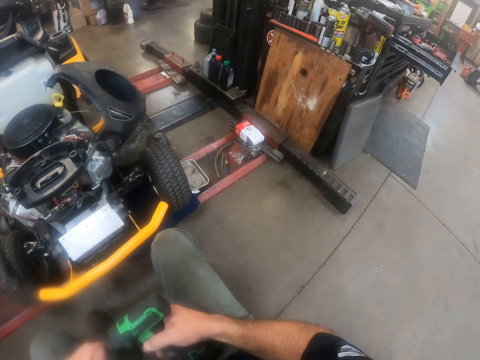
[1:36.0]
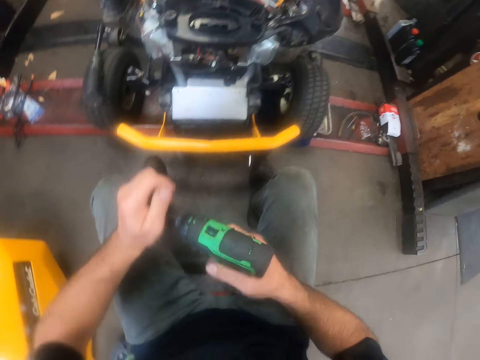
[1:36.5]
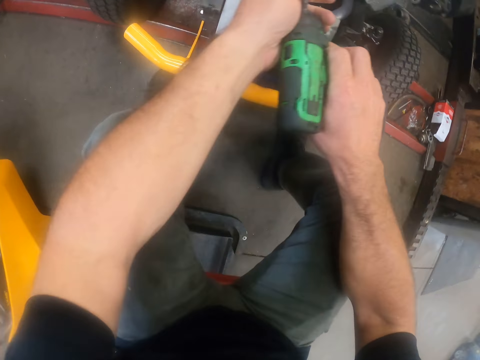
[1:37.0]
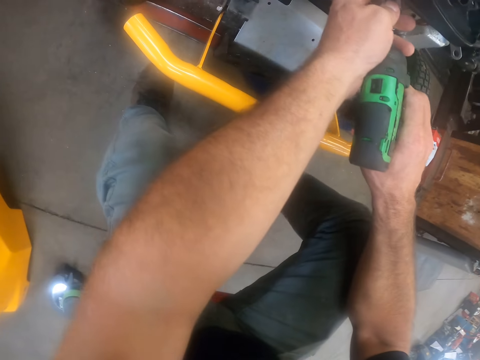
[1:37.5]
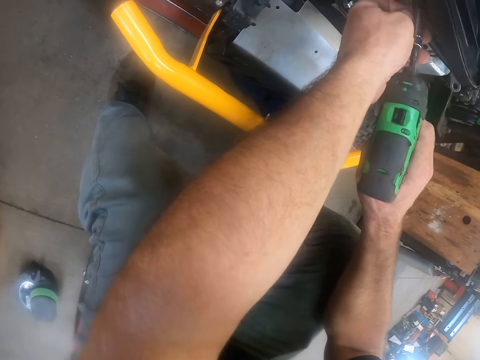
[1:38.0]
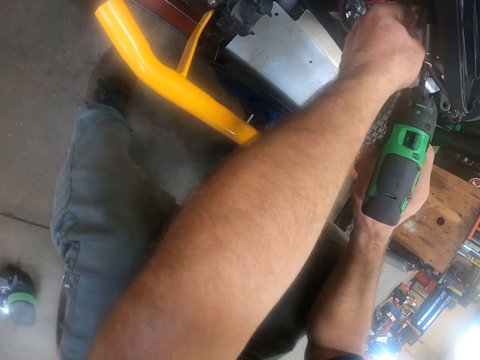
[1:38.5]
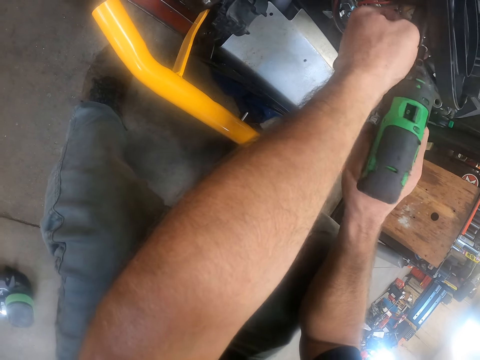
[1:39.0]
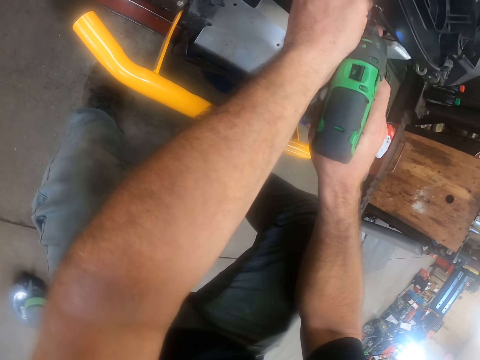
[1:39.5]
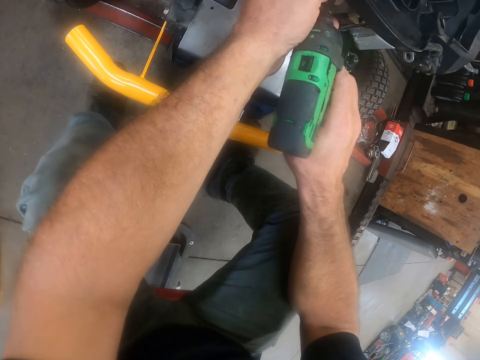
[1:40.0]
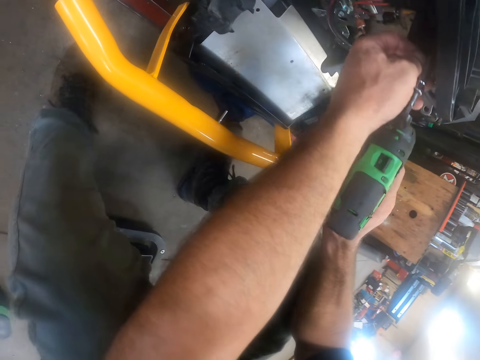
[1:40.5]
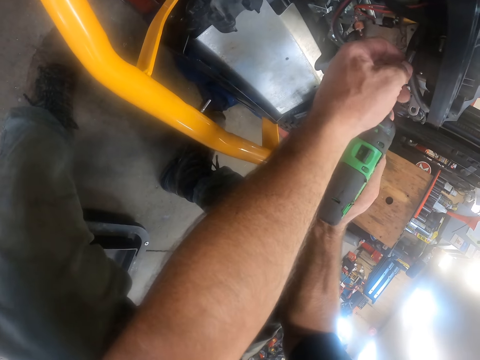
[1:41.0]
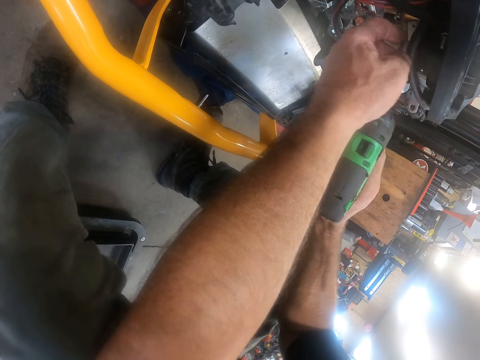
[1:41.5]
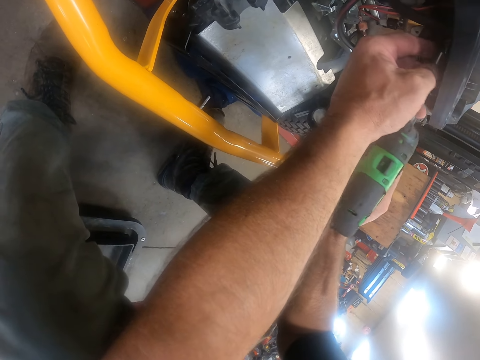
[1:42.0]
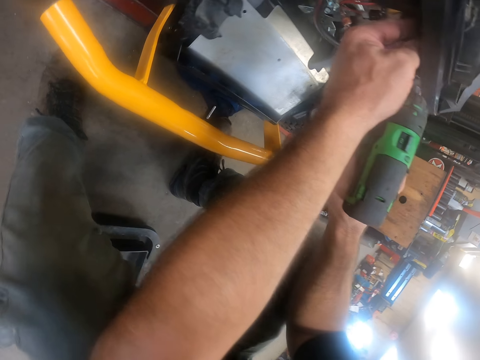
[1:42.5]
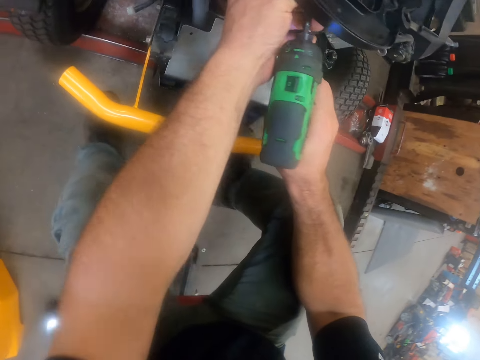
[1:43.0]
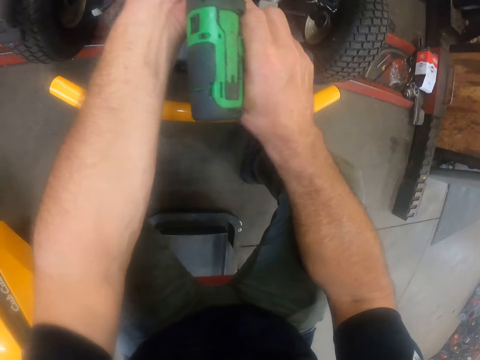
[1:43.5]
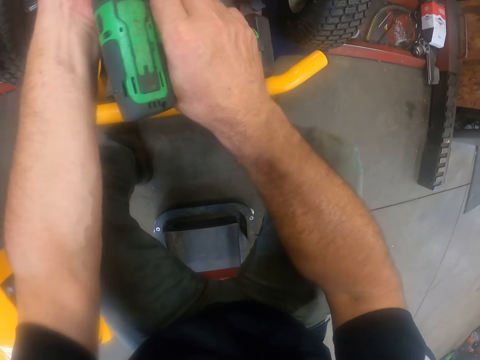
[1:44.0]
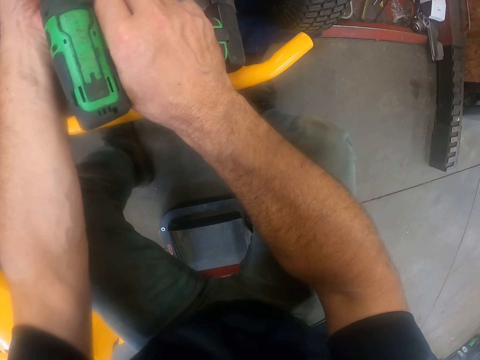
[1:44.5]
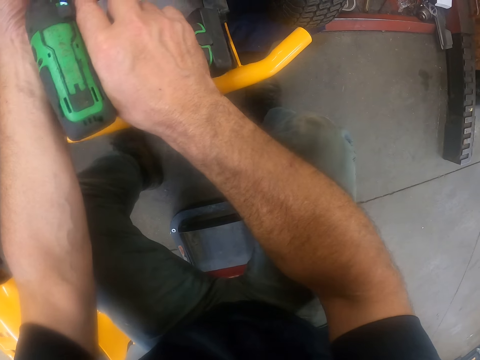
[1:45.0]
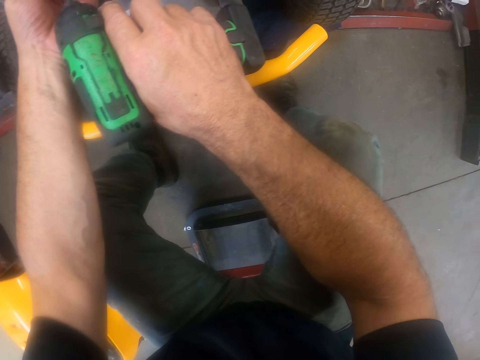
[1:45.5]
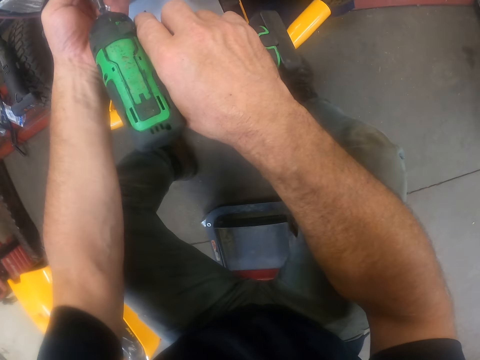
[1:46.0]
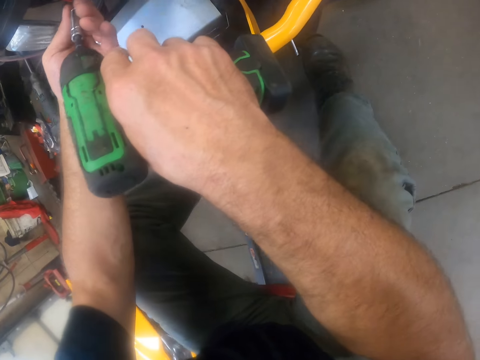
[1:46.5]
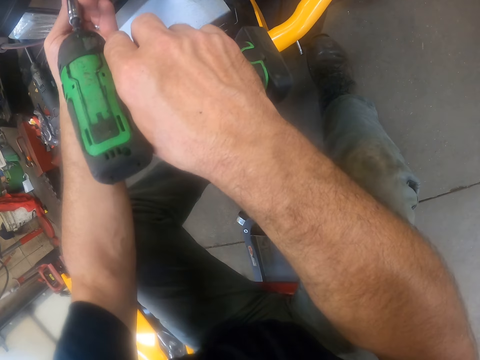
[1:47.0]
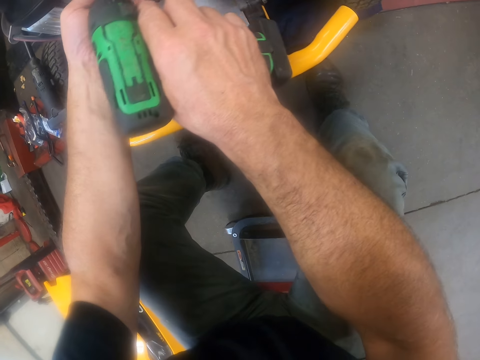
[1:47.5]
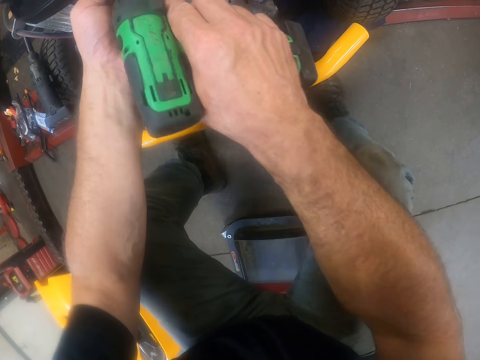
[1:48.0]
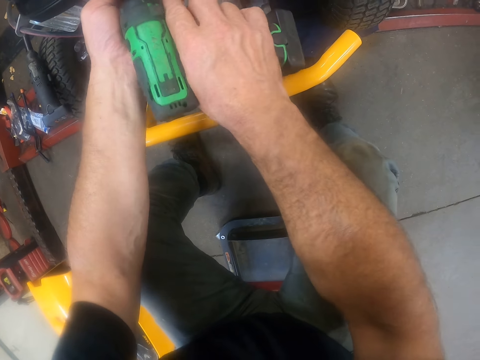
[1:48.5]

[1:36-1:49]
The camera wearer drills out a screw from the deck cover of the carburettor of the lawn mower with the hand drill. He holds the impact wrench in his hands. He fixes the impact wrench on the lawn mower. He loosens a nut with the impact wrench.

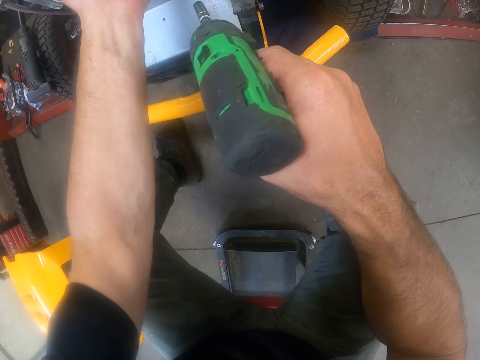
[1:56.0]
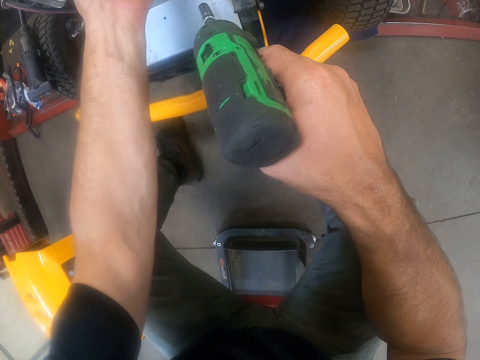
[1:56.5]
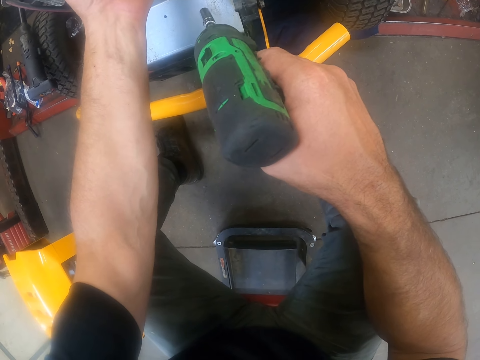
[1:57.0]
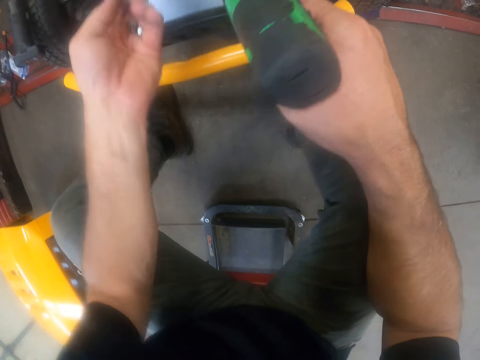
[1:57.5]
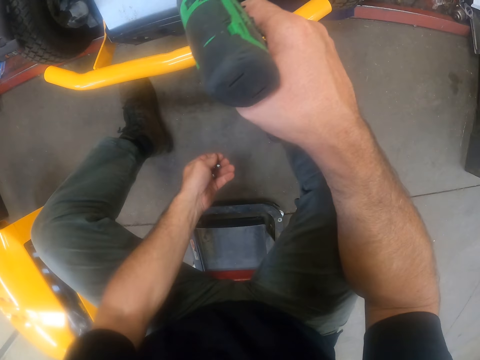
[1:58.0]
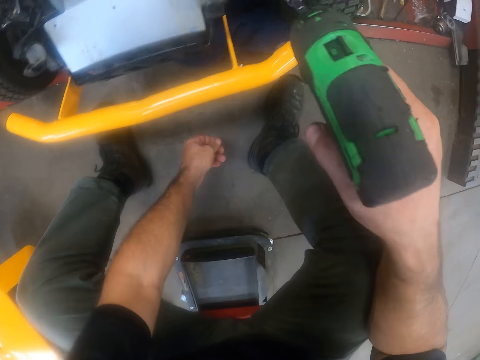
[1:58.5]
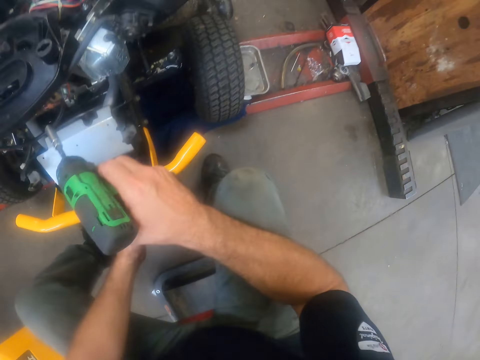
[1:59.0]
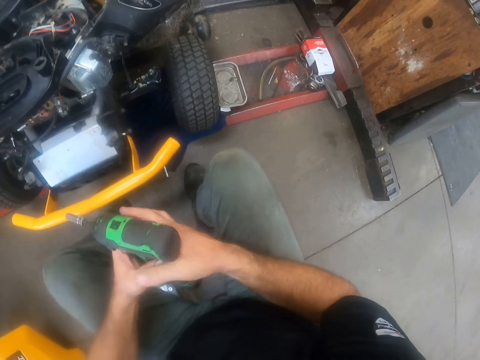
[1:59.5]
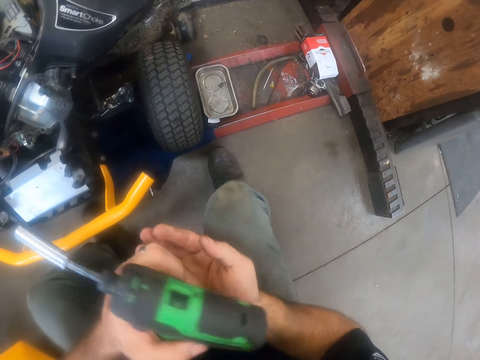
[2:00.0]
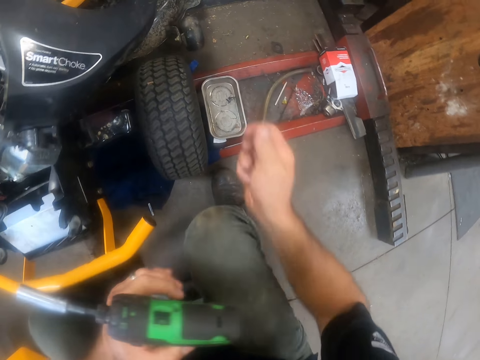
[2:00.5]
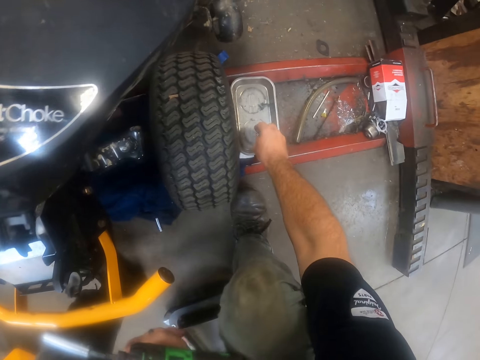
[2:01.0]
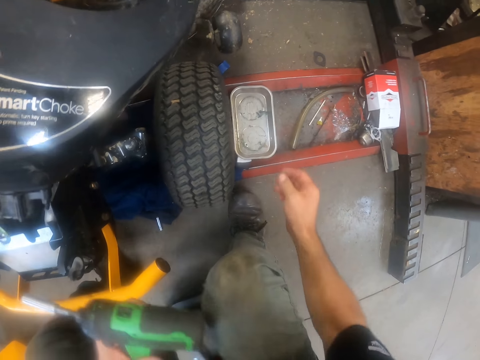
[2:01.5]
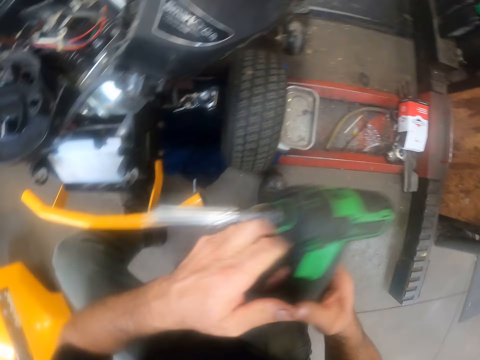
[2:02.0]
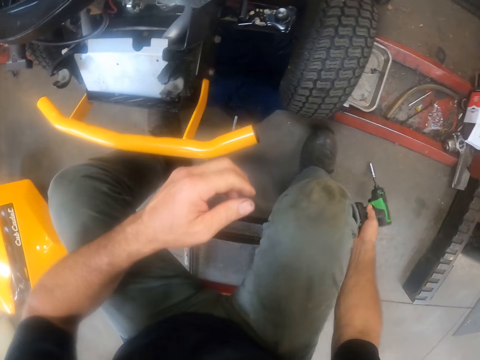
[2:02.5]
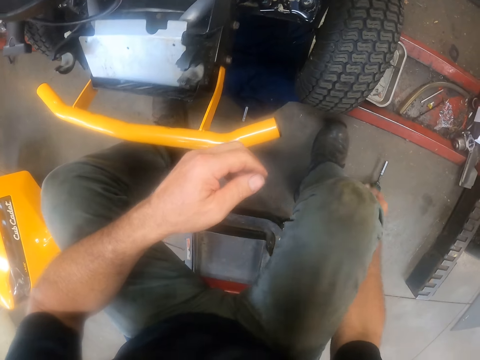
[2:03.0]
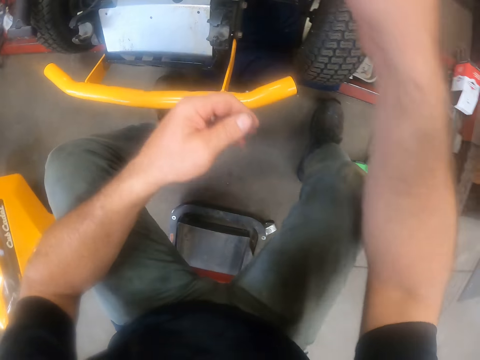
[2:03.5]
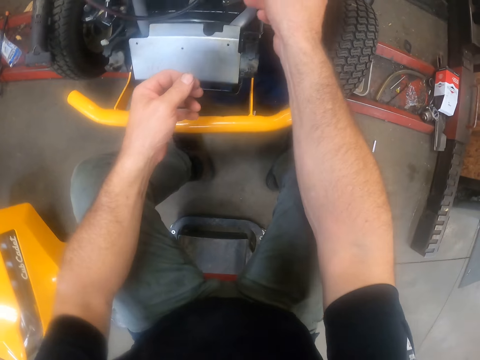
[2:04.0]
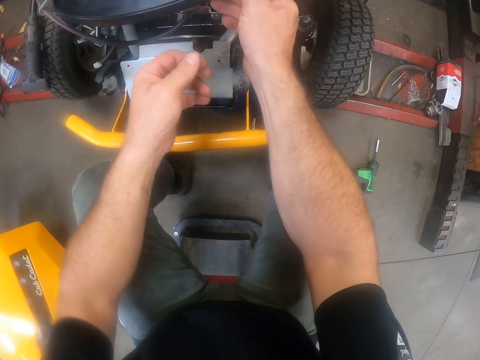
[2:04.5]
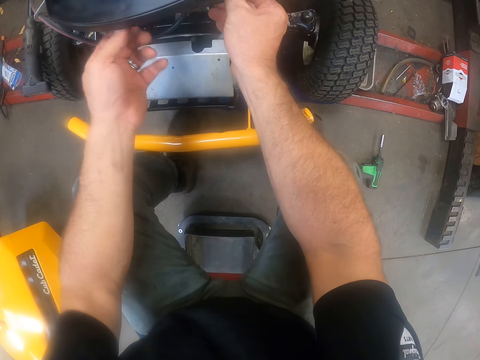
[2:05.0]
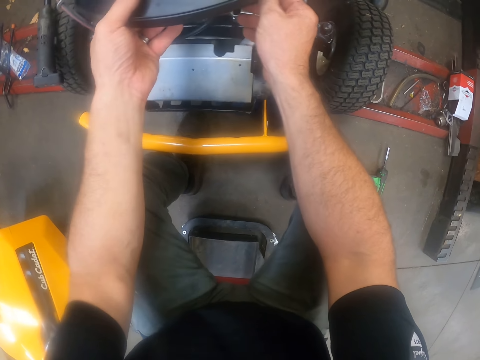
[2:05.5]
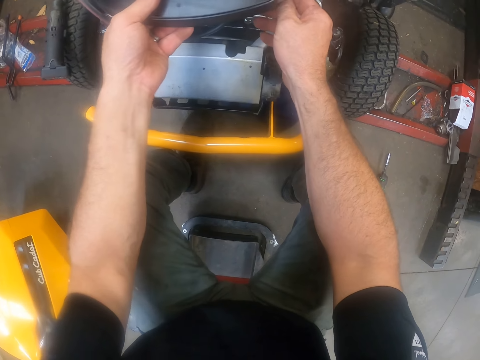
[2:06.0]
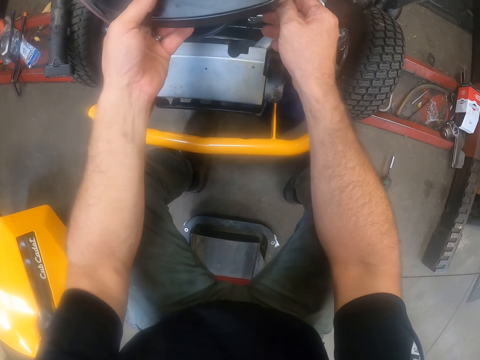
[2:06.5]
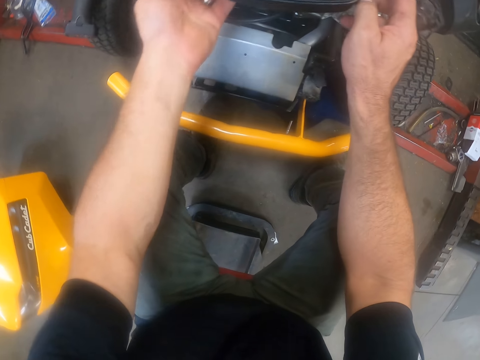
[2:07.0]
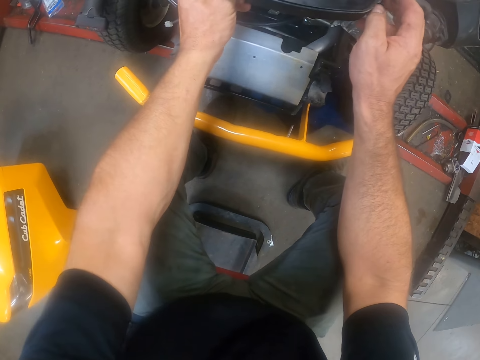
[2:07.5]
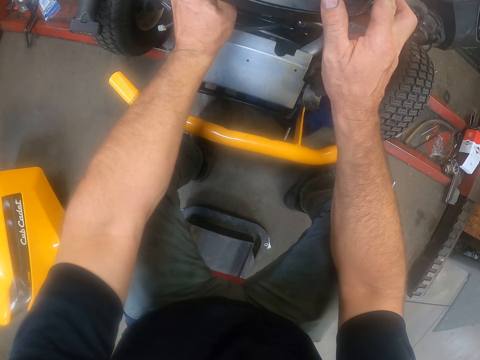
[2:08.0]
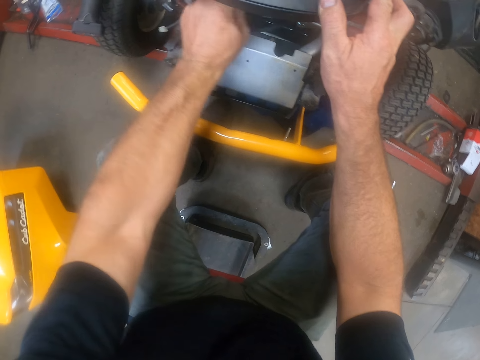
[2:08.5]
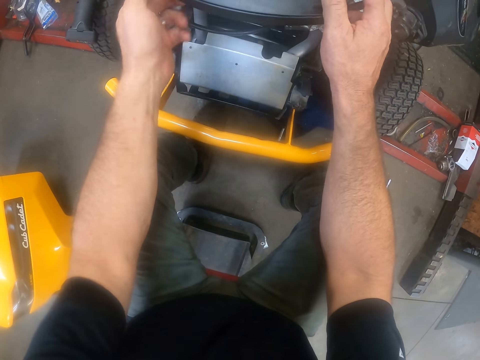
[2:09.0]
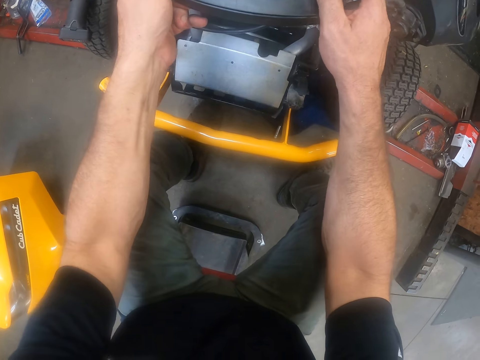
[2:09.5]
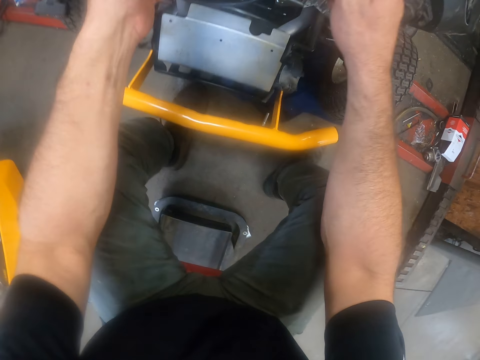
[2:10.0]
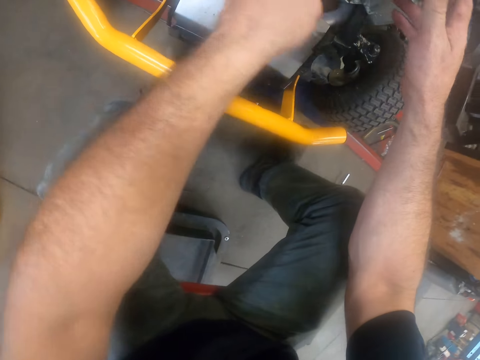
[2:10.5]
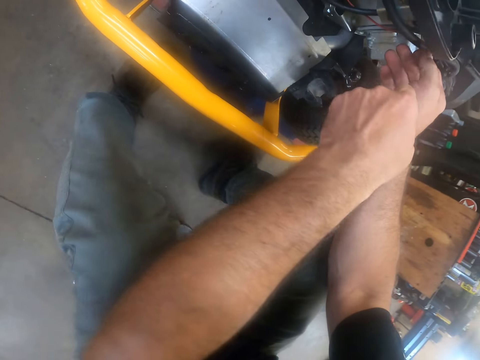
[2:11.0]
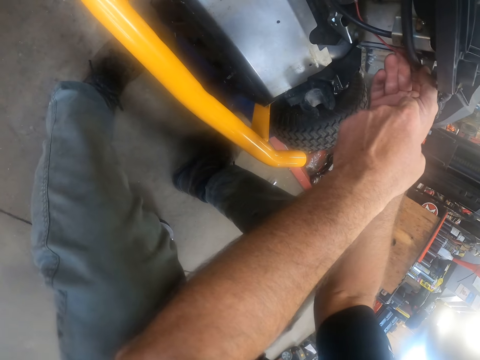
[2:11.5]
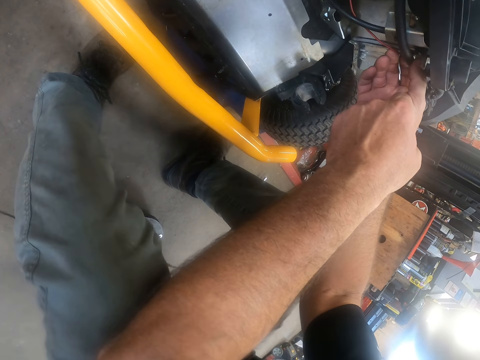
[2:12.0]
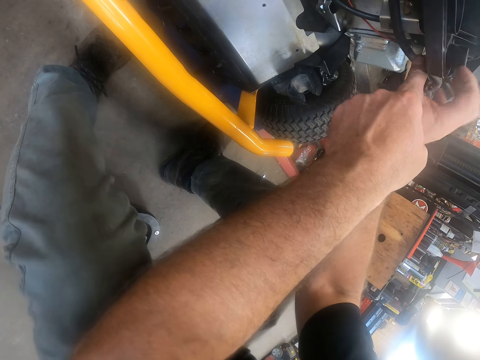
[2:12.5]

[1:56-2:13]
The camera wearer attempts to drop the screws on the floor. He bends. He raises his body up. He holds the impact wrench in his hands. He places the nuts on his right hand. He drops the screws inside the aluminium tool plate on the stacker. He holds the impact wrench in his left hand. He stretches his hand. He raises his body up. He holds the impact wrench in his right hand. He places the impact wrench on the floor. He adjusts the deck of the lawn mower. He examines the deck cover of the lawn mower with his hands.
